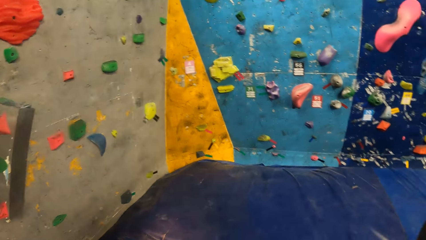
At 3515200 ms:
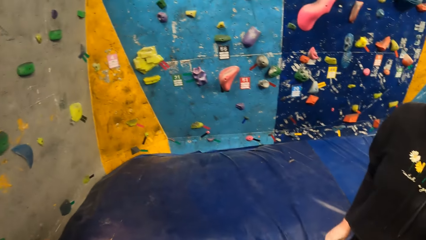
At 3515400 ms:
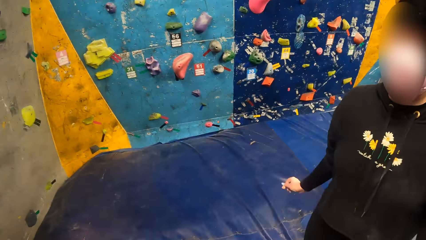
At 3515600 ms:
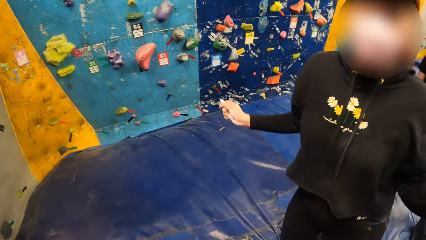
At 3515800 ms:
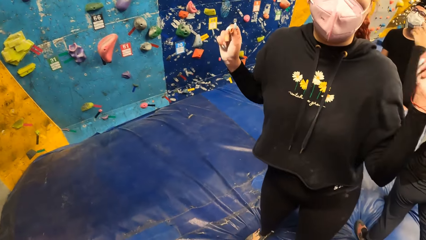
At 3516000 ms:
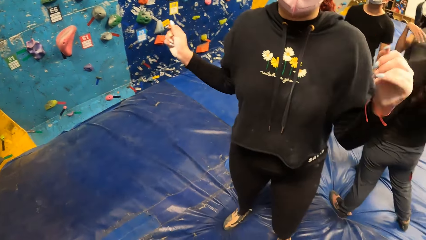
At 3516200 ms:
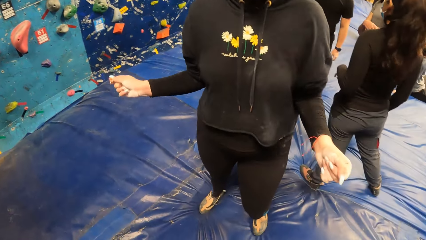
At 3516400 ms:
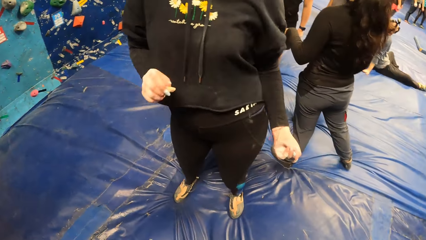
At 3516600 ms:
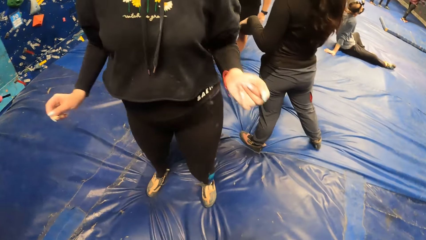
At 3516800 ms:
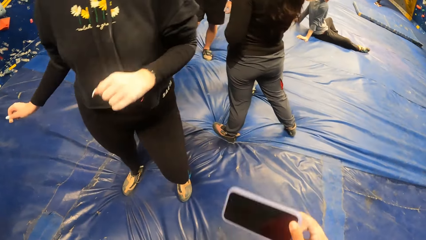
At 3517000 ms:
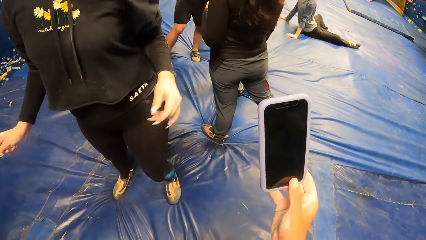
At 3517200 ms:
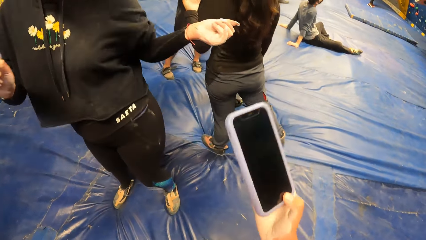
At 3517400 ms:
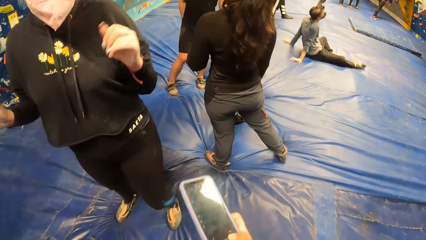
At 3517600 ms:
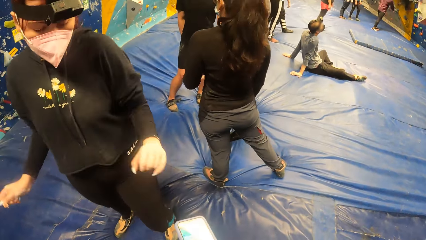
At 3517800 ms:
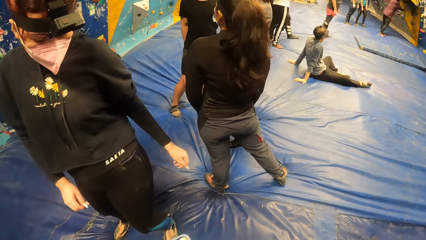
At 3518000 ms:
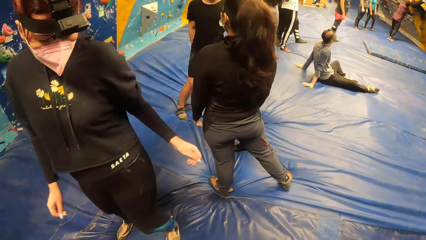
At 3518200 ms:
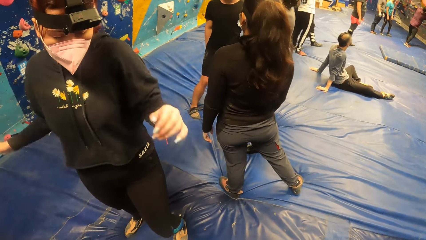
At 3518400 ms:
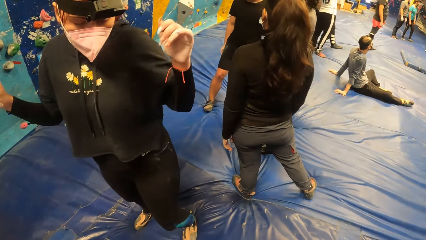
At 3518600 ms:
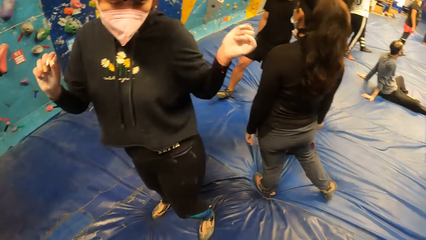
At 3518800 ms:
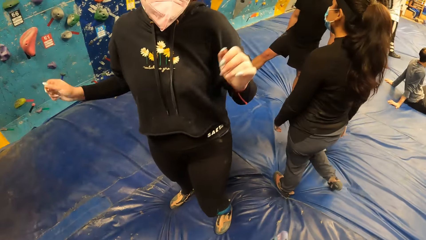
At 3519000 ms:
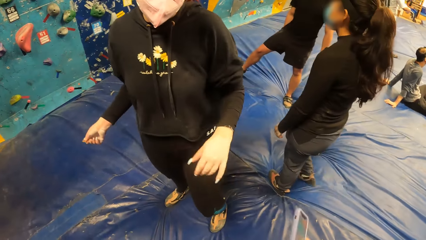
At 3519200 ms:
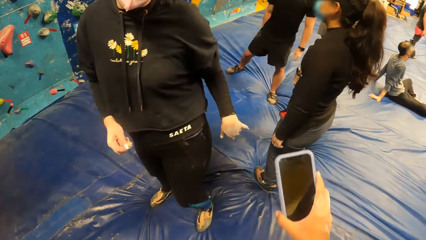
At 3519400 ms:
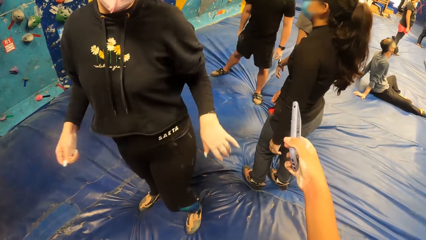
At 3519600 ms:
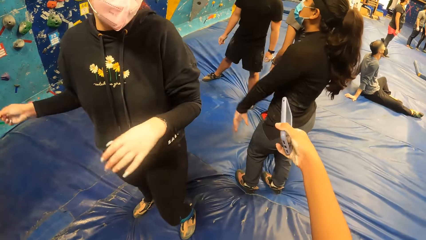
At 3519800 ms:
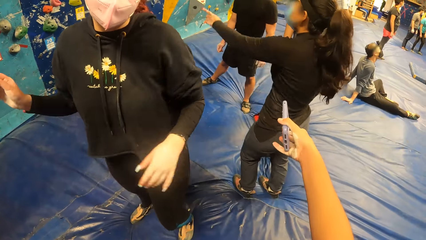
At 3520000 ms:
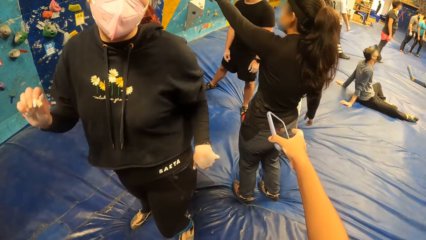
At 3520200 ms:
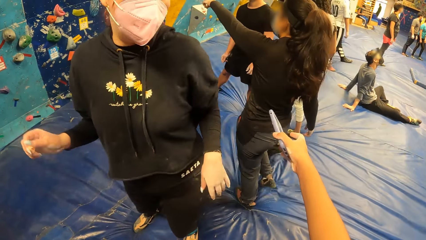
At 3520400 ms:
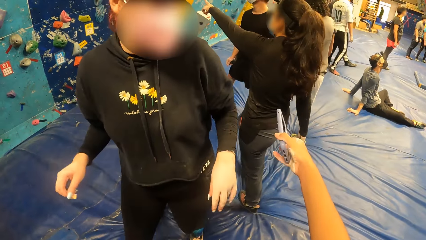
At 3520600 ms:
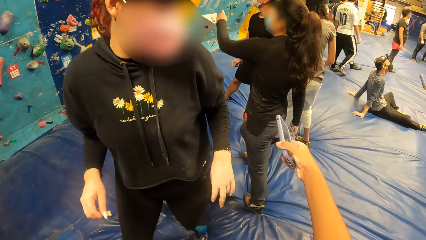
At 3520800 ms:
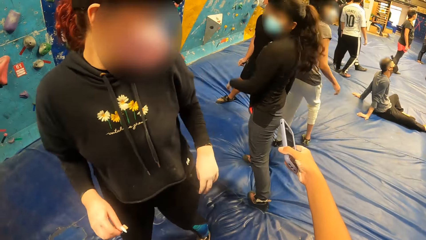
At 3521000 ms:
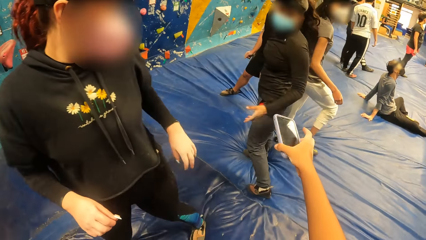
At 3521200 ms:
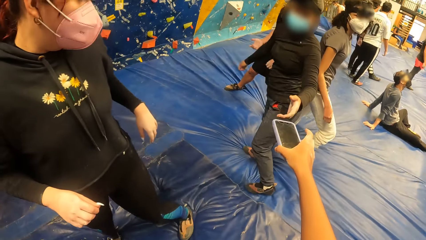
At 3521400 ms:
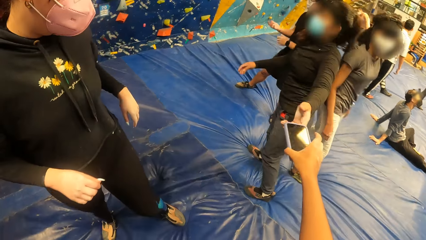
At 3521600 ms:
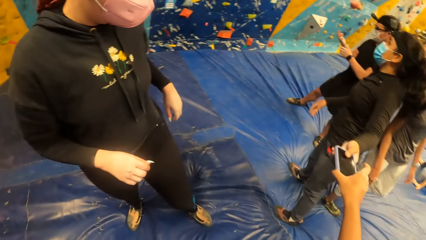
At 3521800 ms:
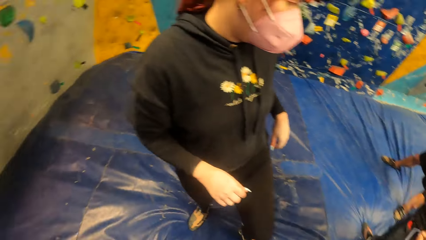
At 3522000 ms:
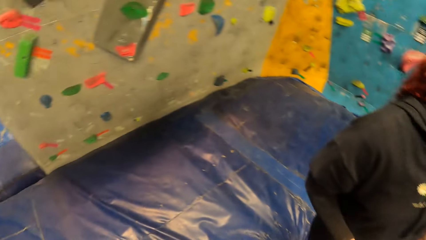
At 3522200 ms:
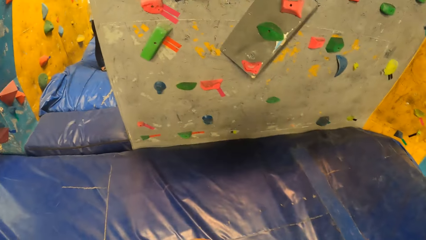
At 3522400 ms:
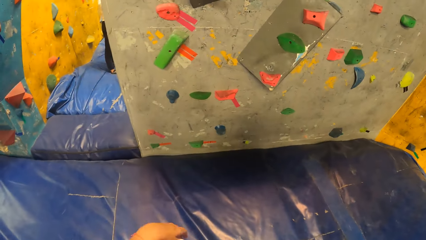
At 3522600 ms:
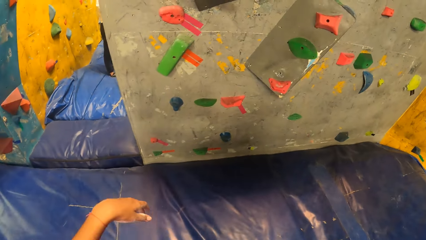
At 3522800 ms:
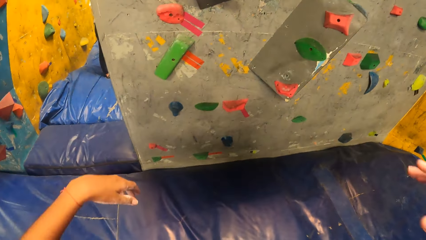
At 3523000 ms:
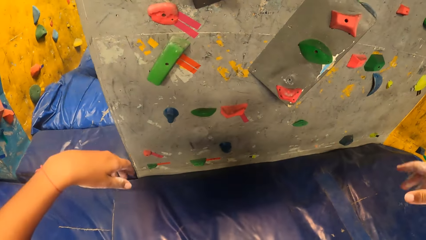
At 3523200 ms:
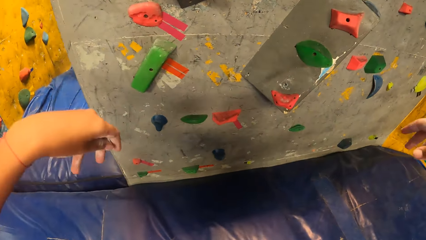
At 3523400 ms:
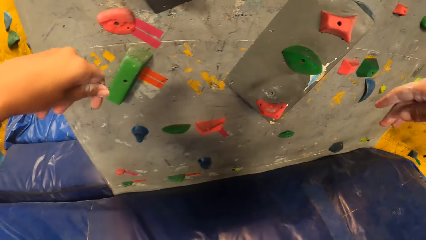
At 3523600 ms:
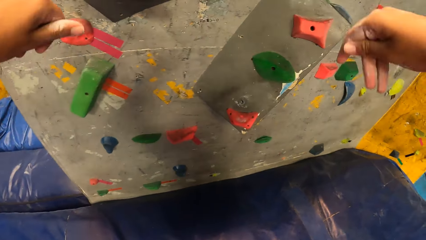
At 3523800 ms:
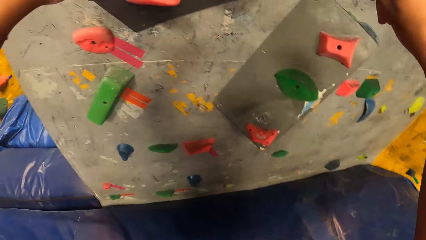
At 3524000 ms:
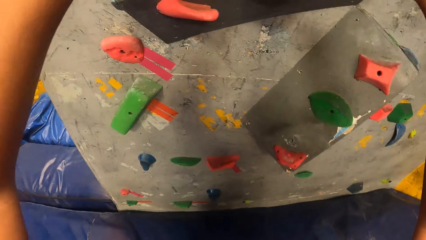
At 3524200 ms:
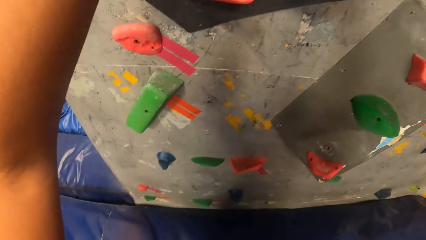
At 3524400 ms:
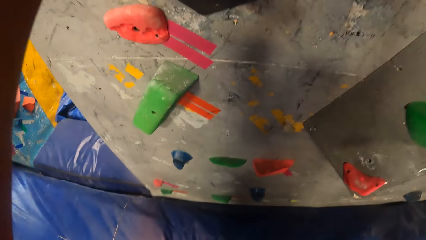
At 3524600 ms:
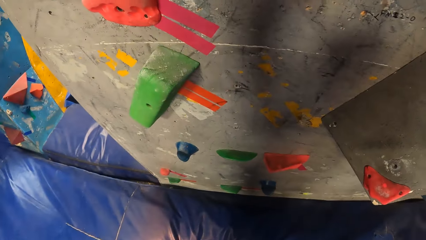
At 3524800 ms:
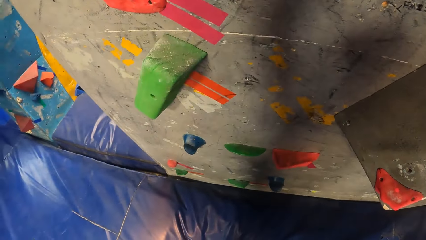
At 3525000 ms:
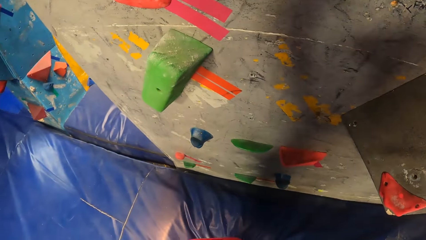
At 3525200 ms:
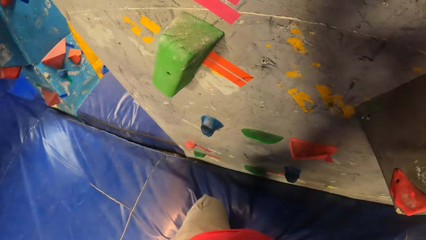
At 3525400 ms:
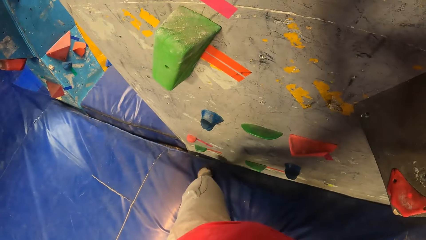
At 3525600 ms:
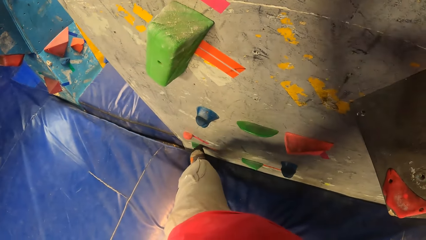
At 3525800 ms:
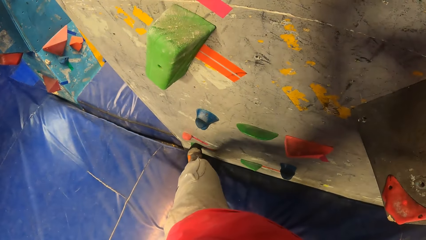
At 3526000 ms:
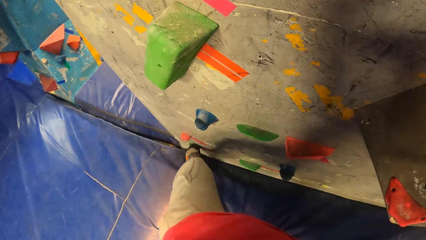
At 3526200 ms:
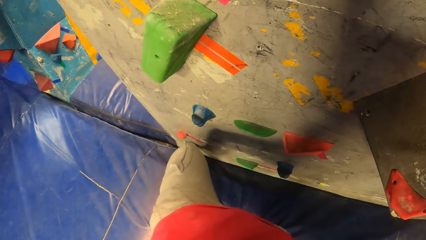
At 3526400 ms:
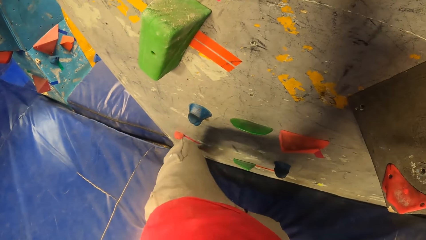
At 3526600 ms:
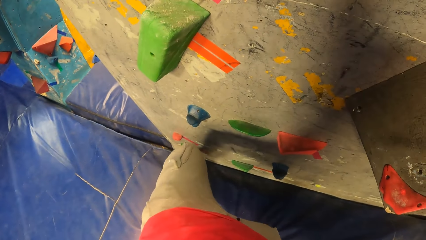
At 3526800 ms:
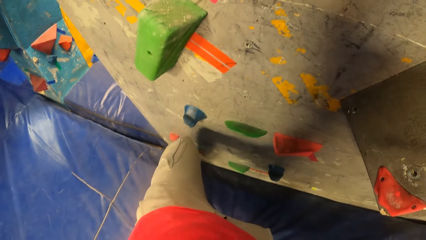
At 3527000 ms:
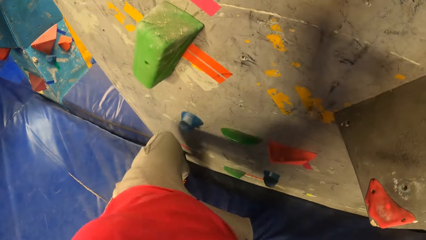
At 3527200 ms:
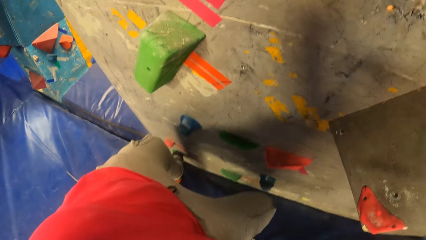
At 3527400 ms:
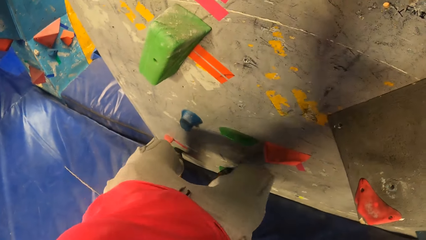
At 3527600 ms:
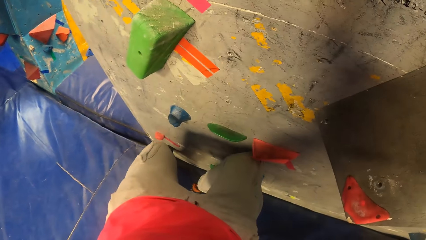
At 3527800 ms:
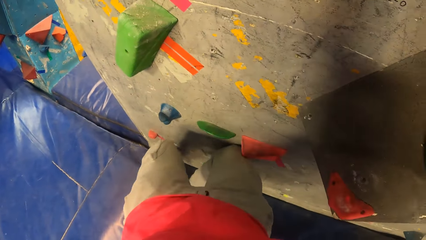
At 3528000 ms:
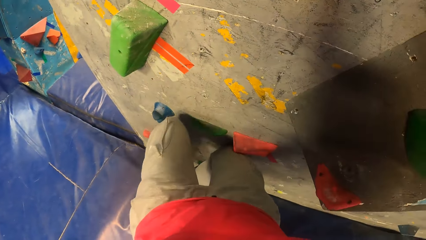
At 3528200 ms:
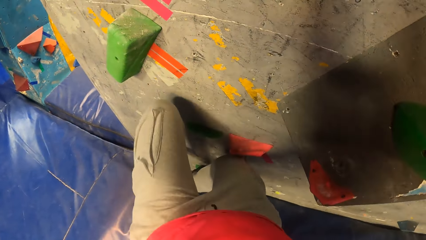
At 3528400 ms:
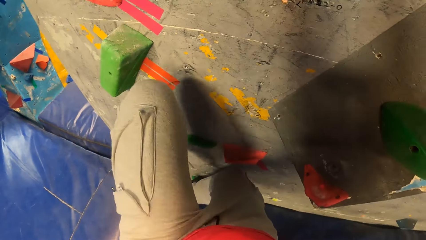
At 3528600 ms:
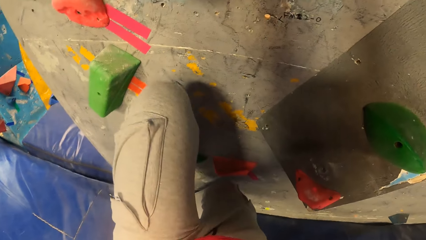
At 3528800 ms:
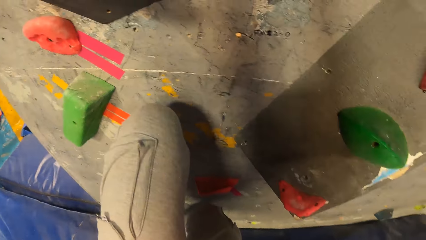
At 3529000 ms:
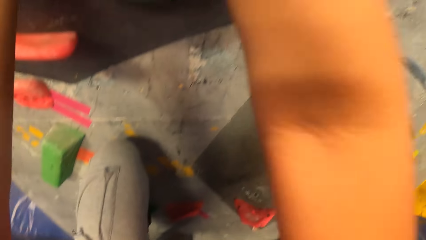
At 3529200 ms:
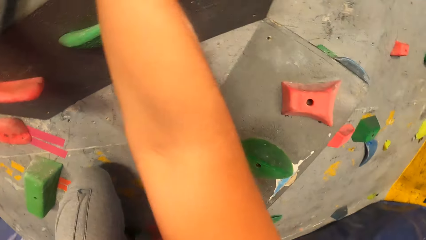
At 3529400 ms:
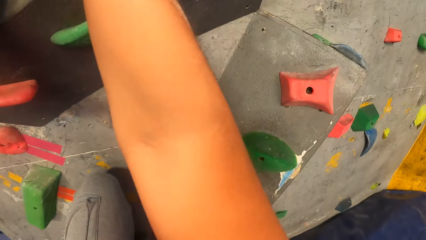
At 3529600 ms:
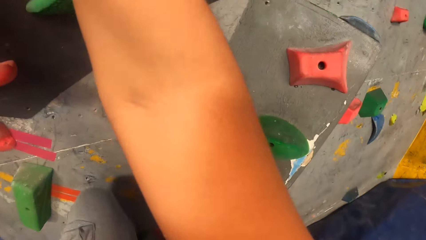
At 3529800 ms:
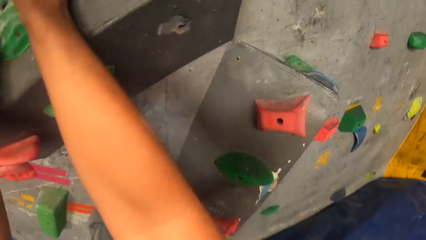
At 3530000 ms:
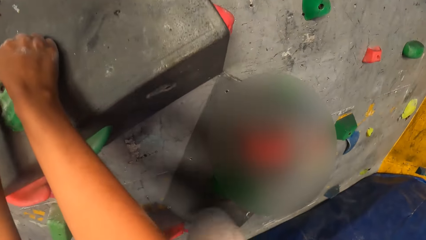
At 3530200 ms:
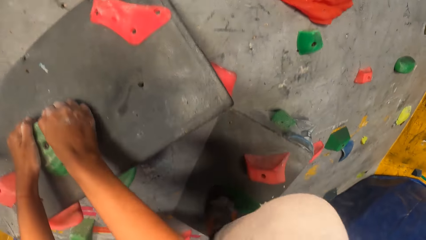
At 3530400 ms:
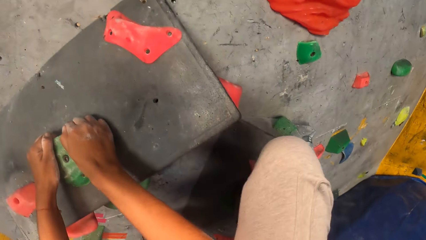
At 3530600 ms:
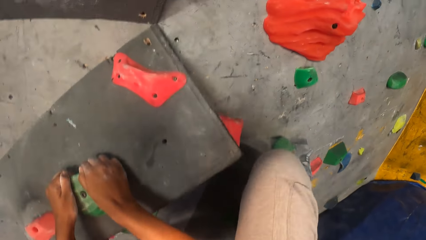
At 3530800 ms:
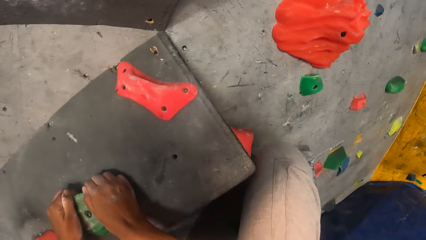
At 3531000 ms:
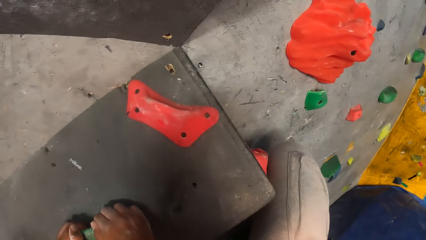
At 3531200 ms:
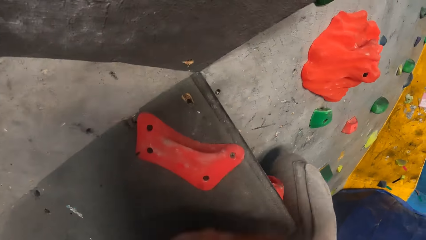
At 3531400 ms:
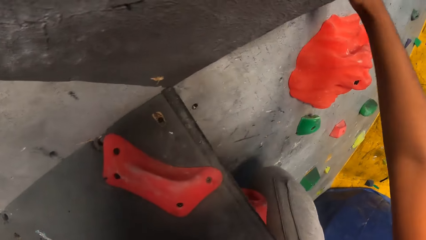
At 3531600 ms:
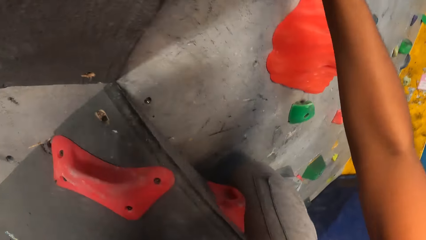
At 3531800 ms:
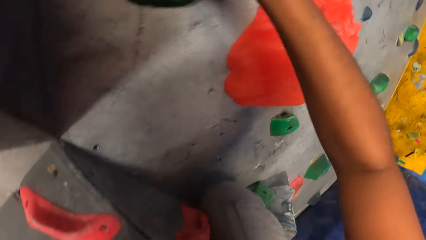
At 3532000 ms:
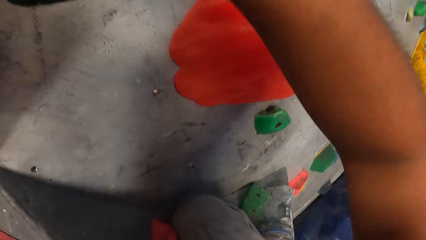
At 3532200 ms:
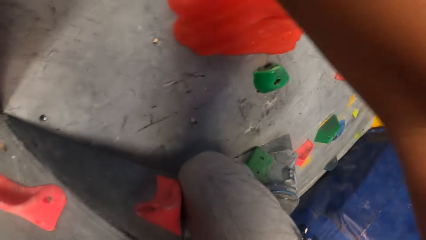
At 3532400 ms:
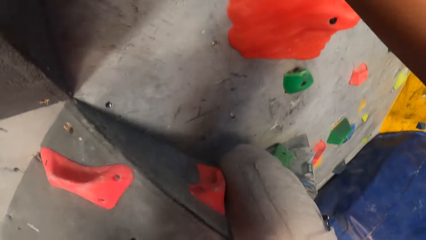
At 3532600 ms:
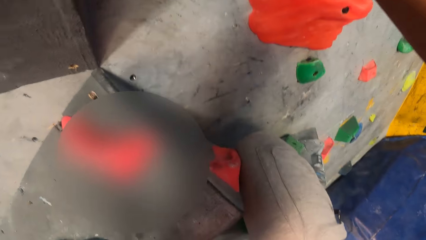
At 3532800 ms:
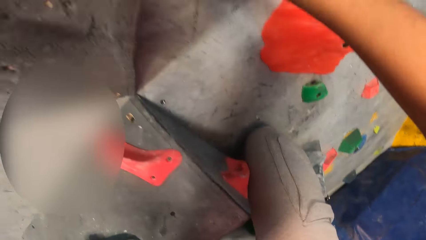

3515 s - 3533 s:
A person dances. The camera wearer picks up the phone. She gives the mobile phone to a woman with her right hand. She climbs the wall. She puts her left leg on a climbing hold stone. She puts her right leg on a climbing hold stone. She climbs the climbing wall with climbing hold stones. She holds a climbing hold stone with both hands.
